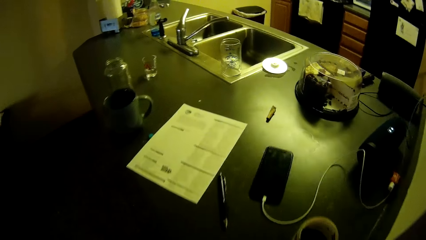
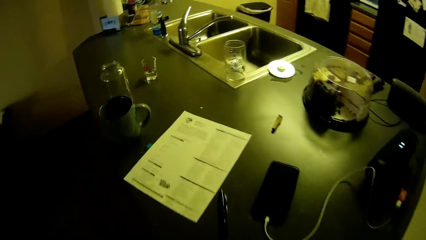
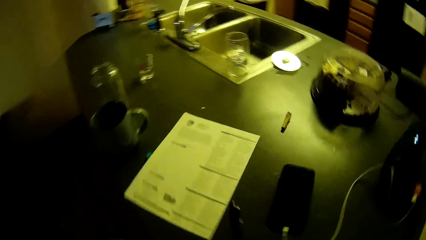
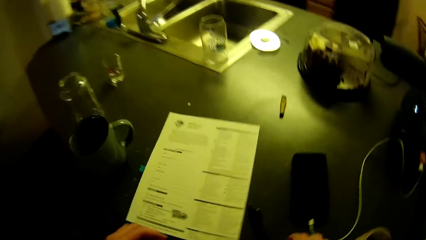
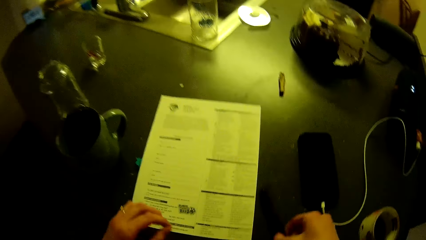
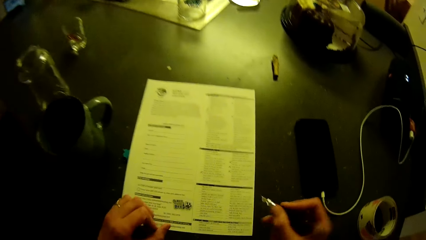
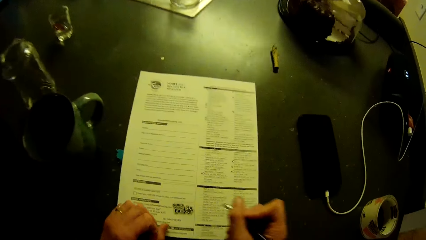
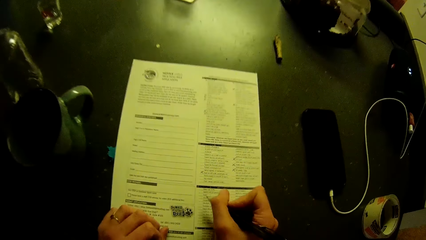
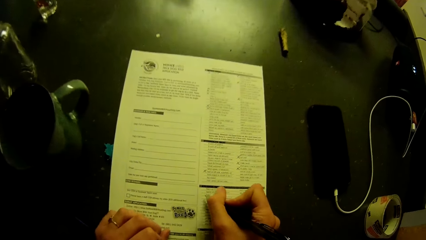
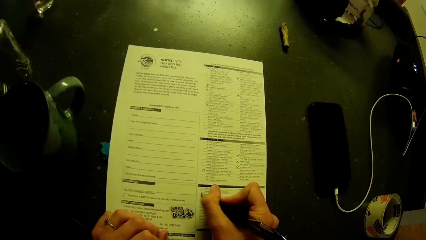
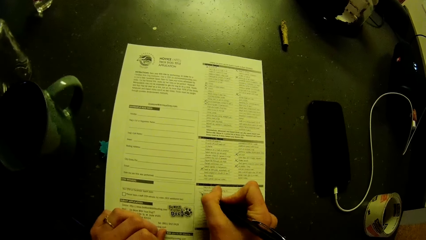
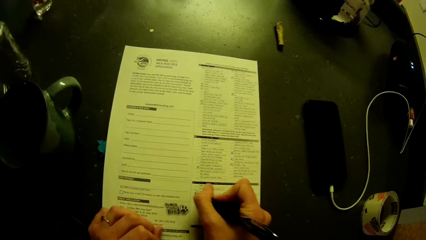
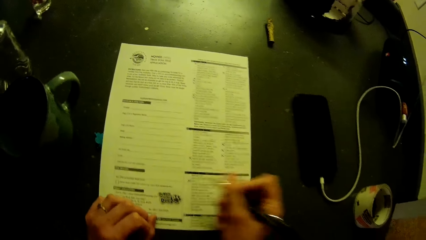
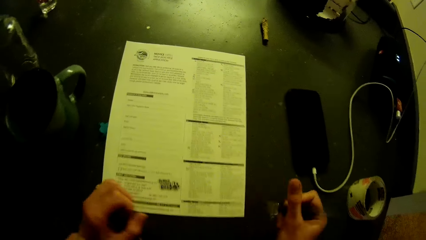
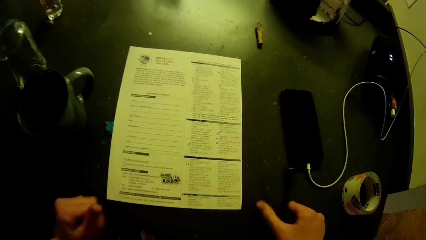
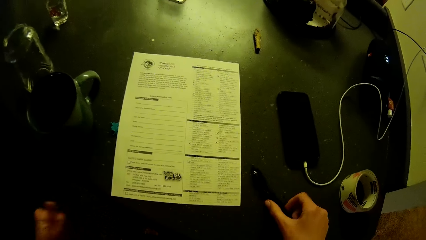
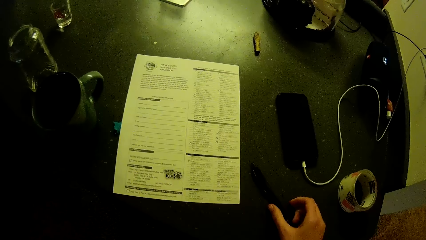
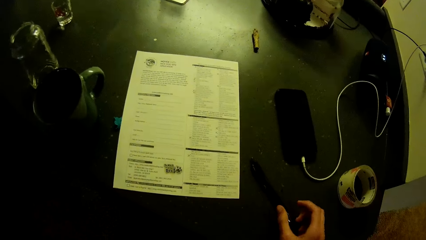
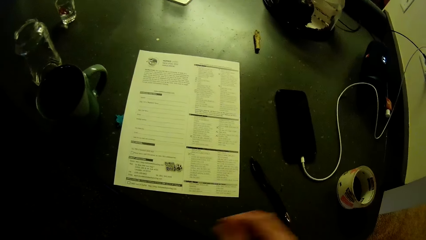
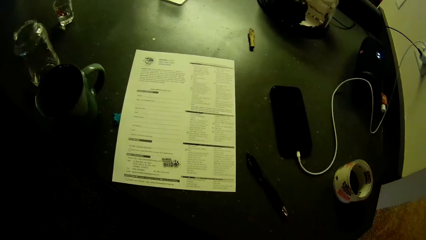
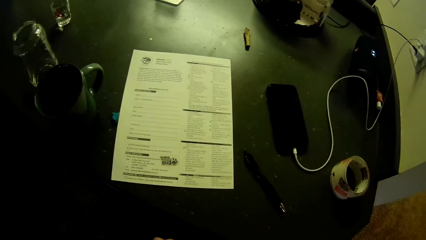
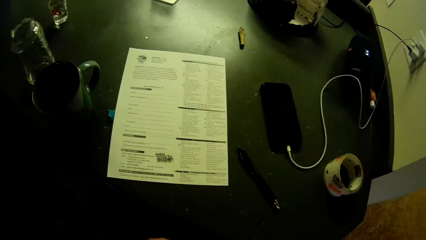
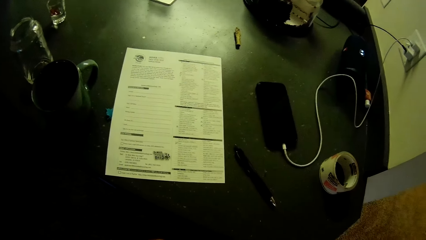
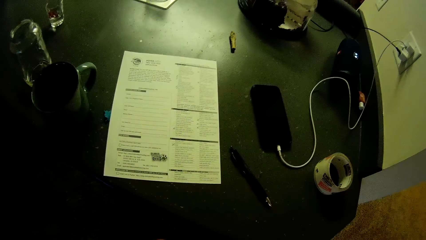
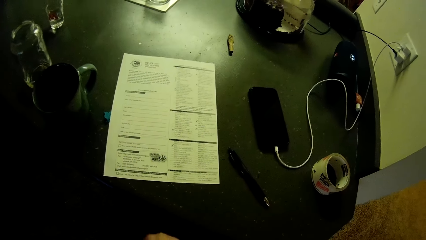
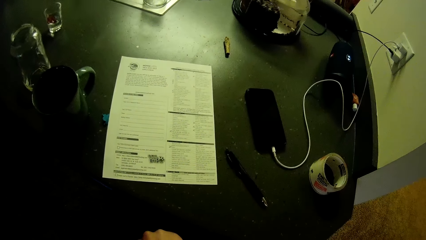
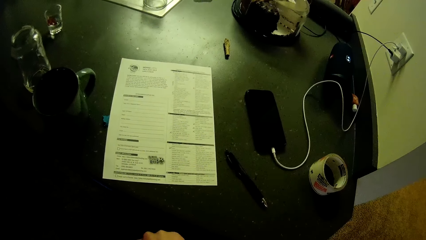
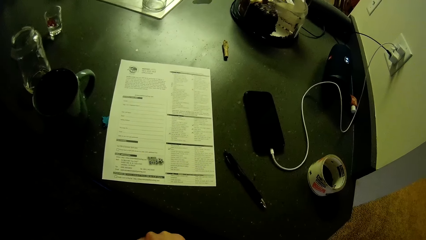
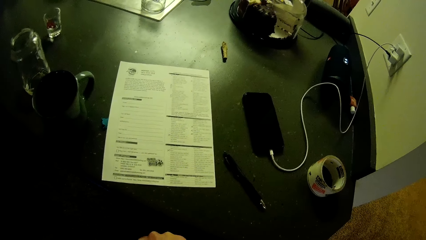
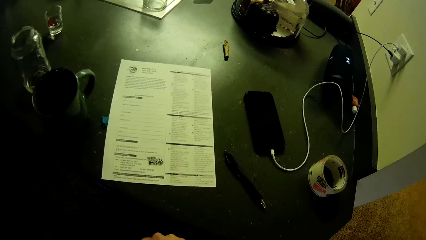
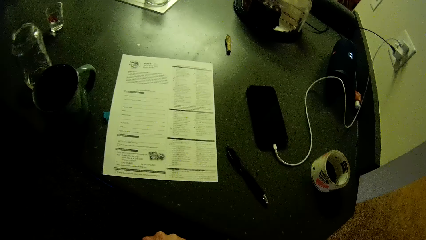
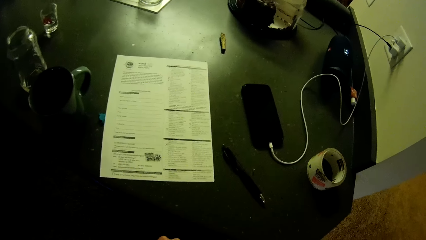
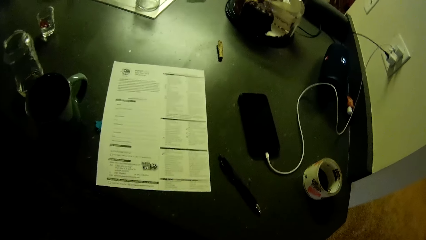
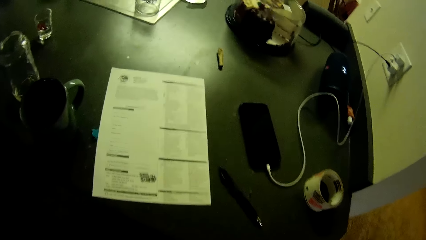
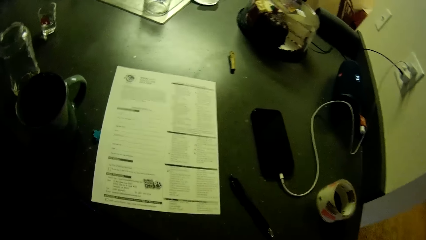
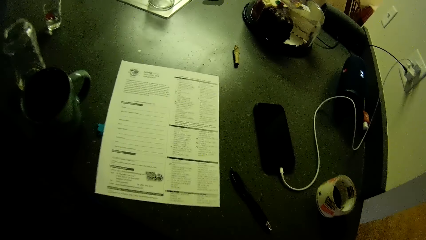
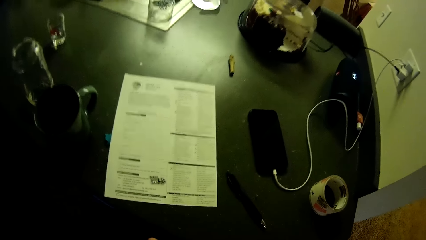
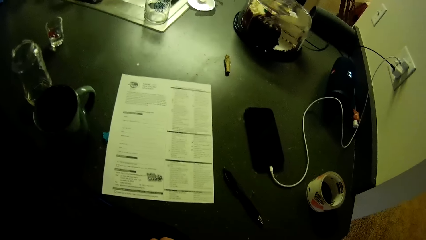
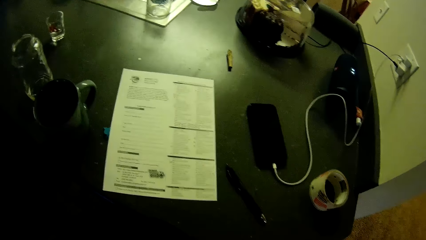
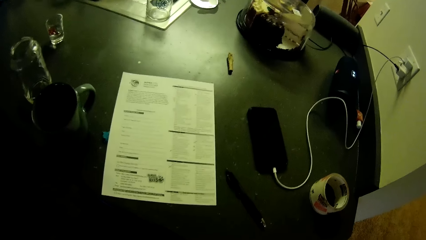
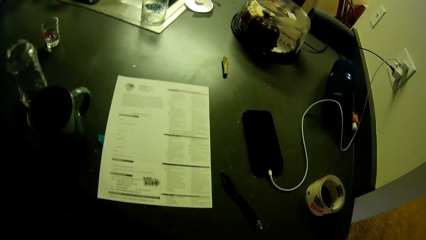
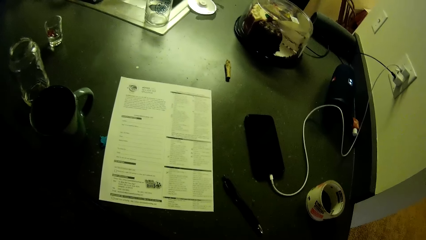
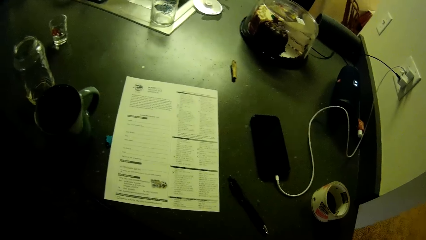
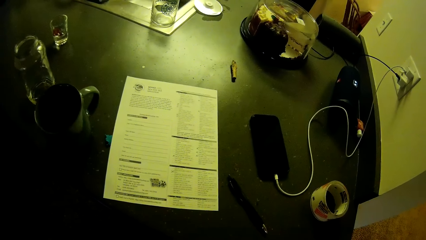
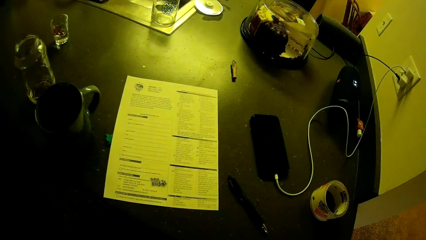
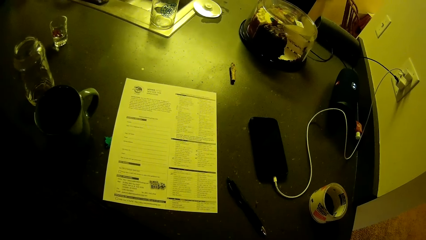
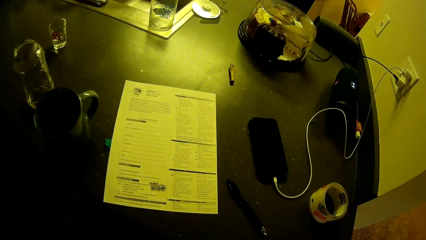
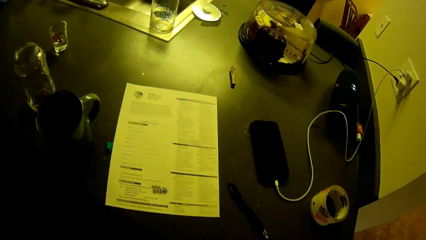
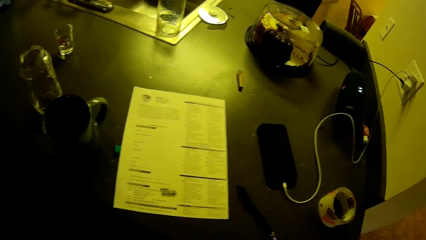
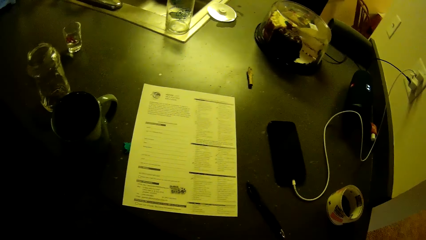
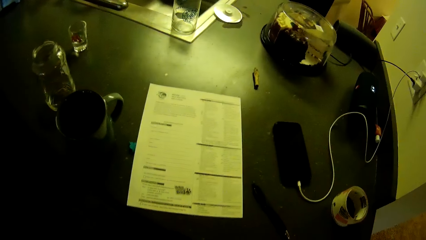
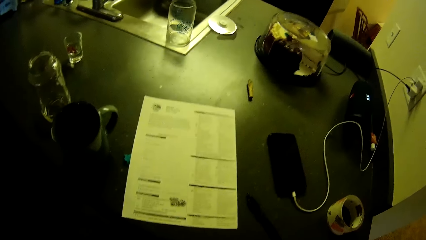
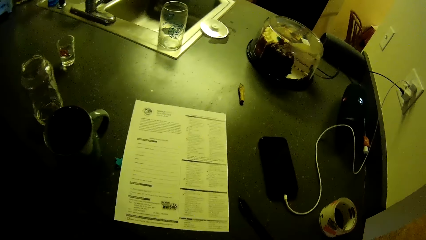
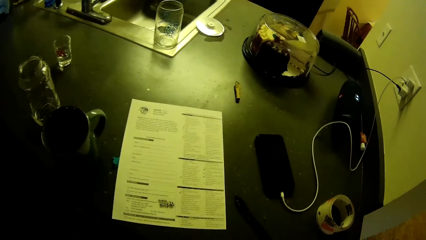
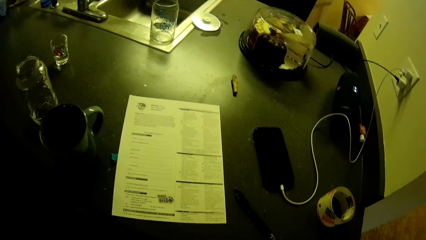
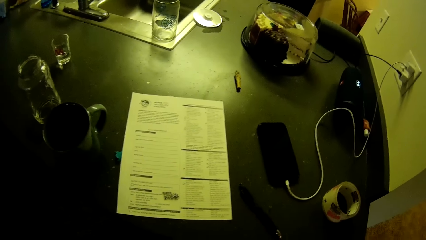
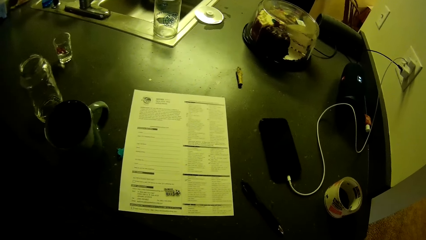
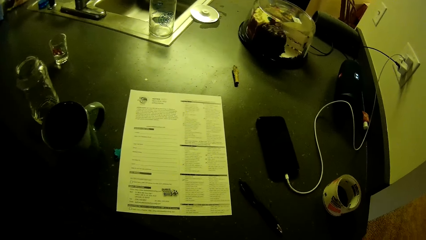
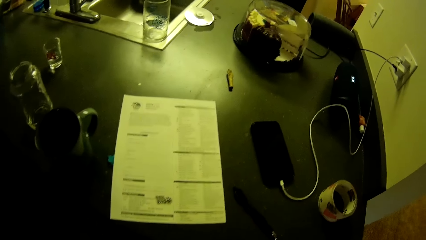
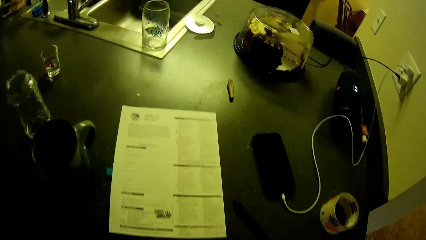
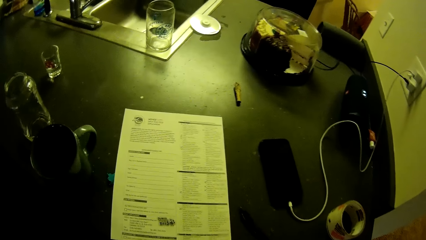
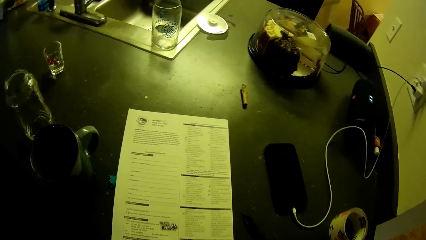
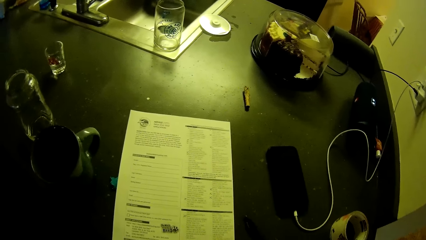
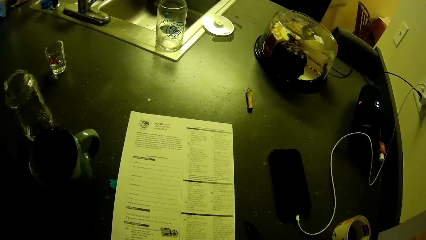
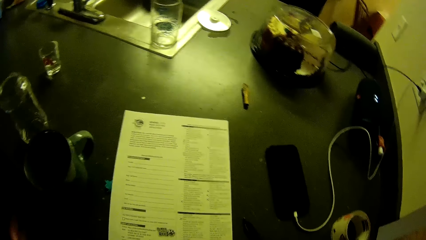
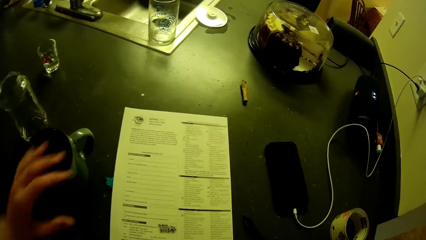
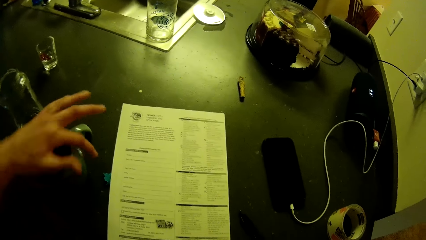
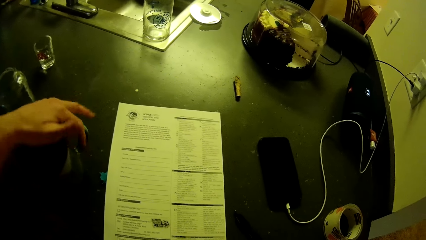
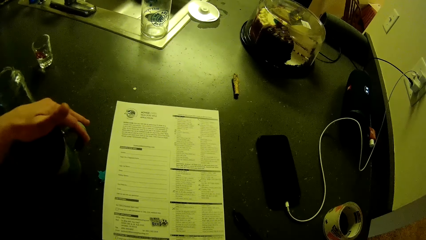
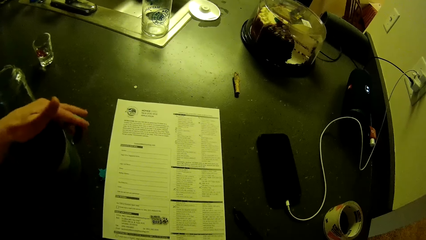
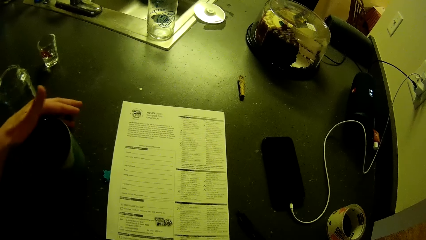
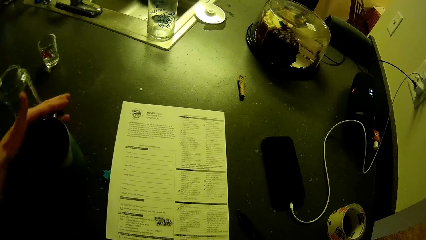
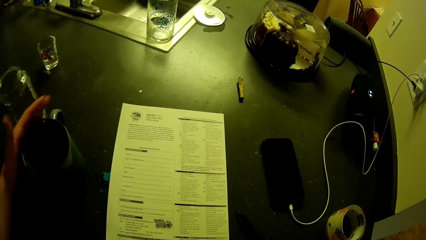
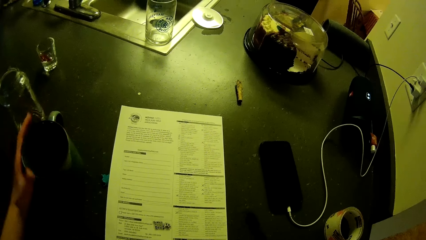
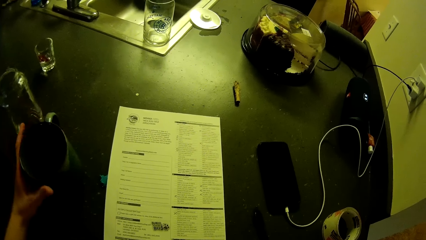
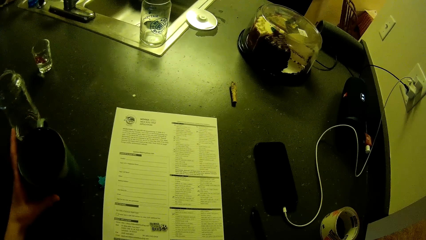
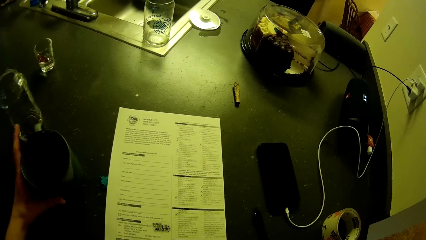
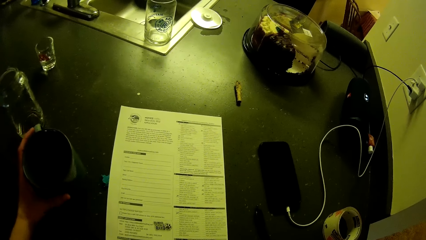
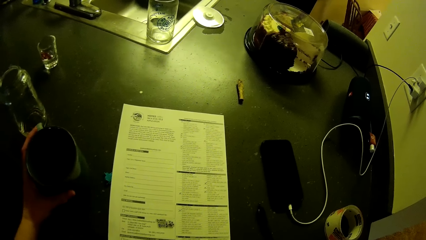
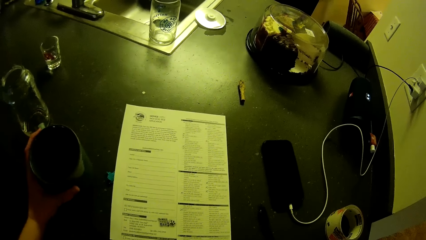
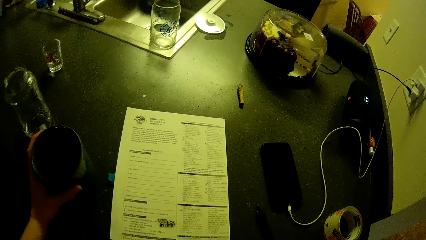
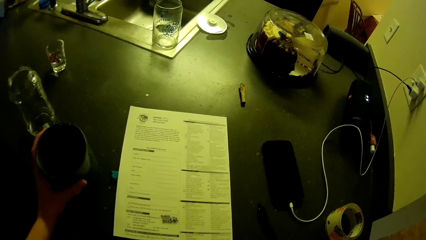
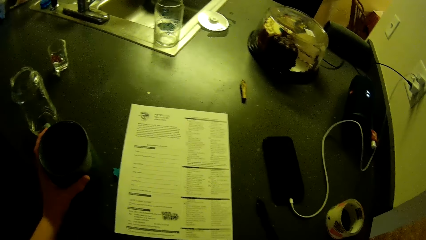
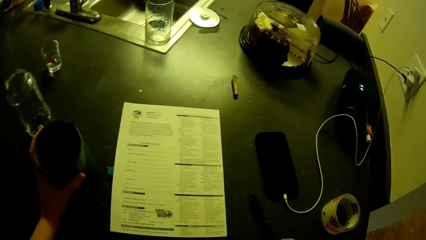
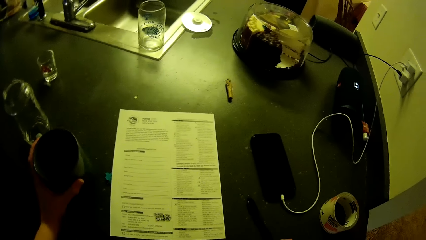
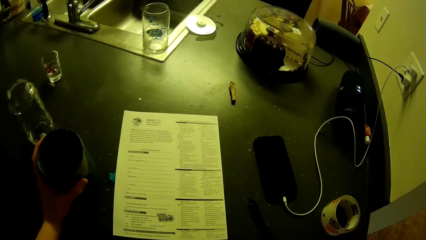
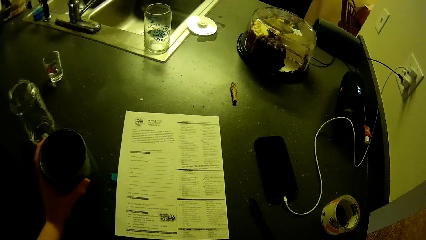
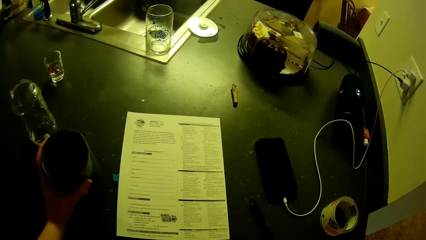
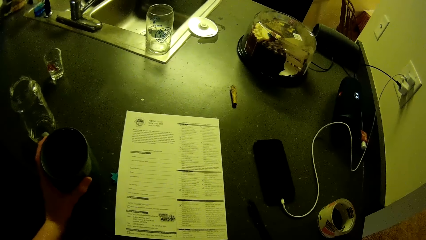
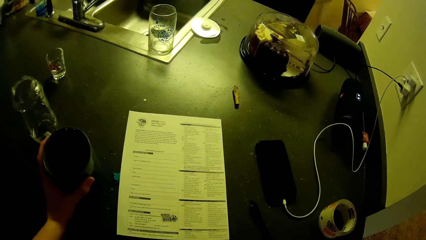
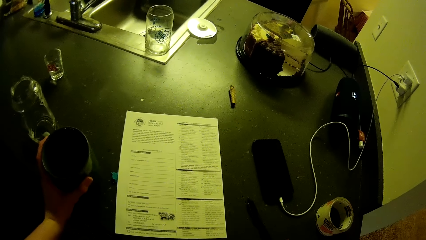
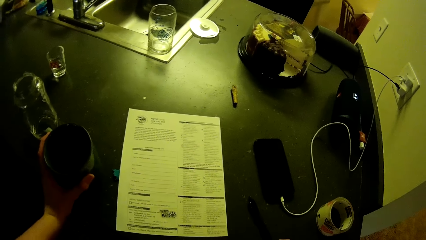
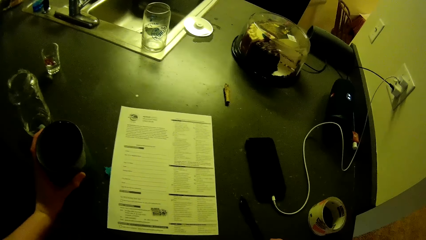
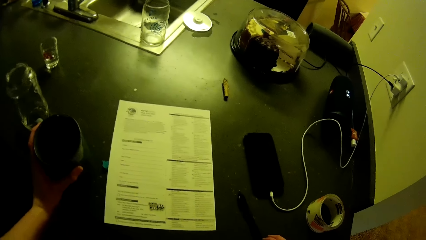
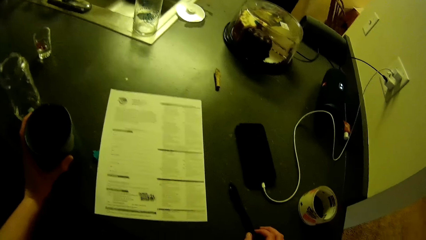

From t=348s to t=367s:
The camera wearer picks up the pen on the kitchen slab or countertop. He fills the application checklist or booklet on the kitchen slab. He drops the pen on the kitchen slab. He stares at the booklet. He places his left hand on a cup on the kitchen slab. He rotates the cup on the countertop. He holds the cup and stares at the booklet.
